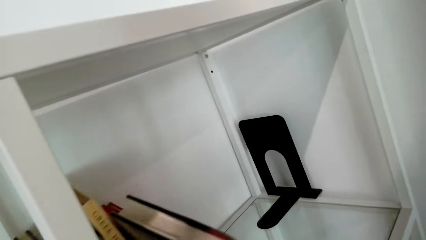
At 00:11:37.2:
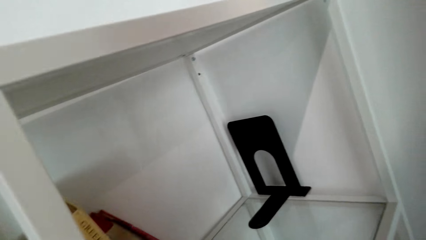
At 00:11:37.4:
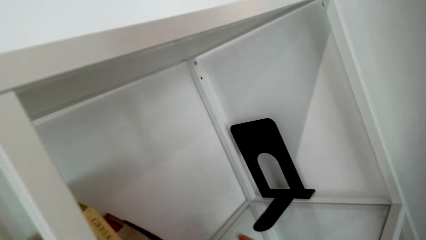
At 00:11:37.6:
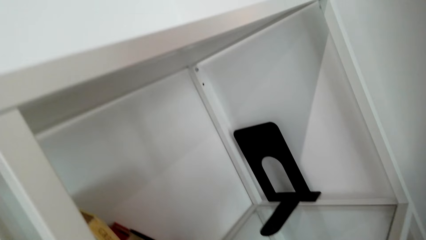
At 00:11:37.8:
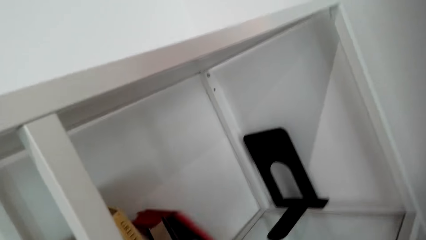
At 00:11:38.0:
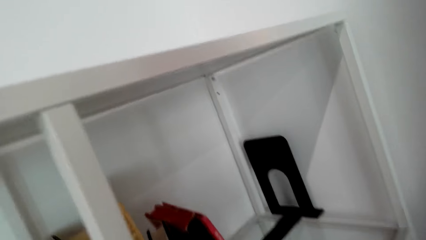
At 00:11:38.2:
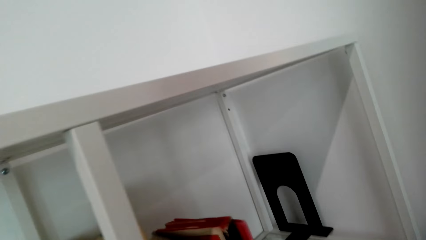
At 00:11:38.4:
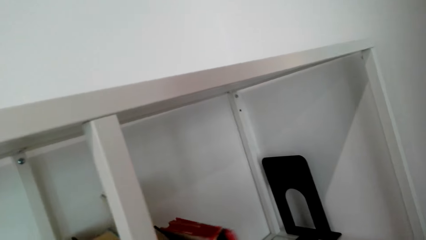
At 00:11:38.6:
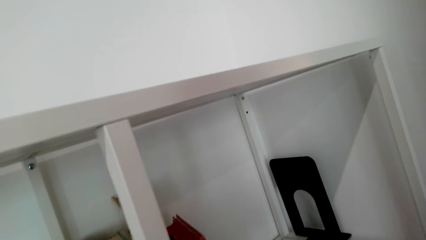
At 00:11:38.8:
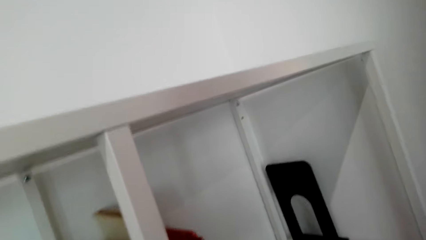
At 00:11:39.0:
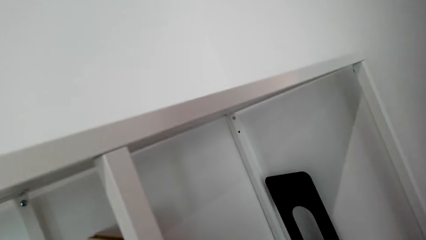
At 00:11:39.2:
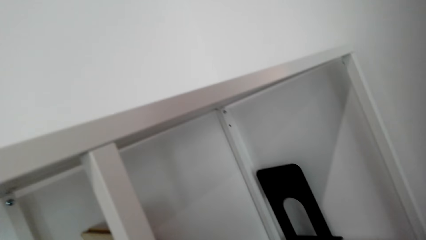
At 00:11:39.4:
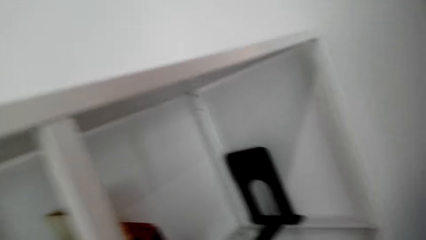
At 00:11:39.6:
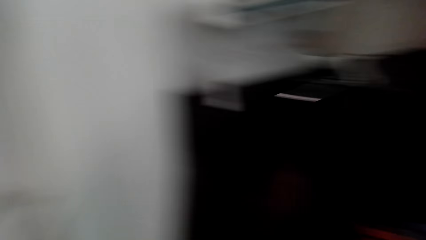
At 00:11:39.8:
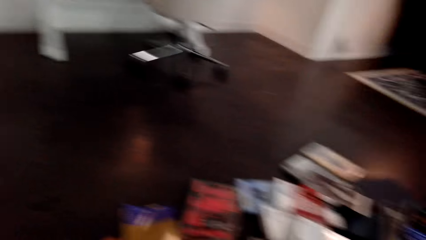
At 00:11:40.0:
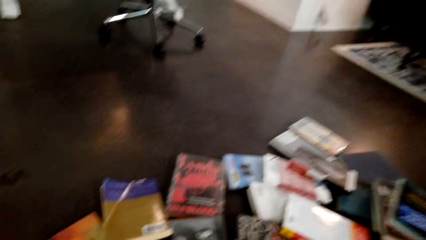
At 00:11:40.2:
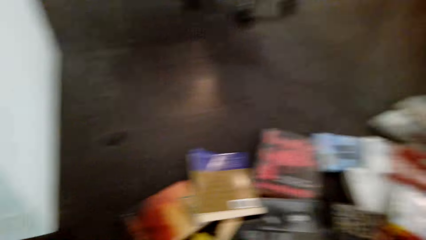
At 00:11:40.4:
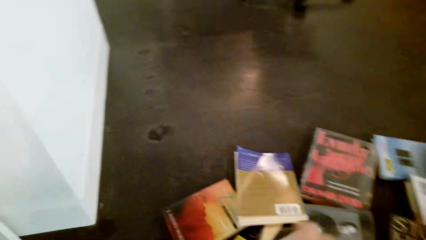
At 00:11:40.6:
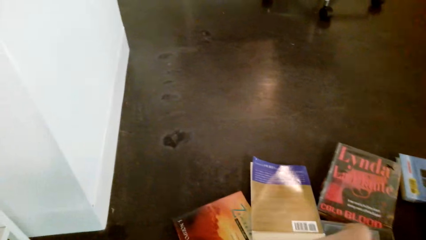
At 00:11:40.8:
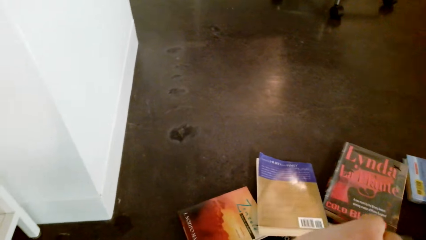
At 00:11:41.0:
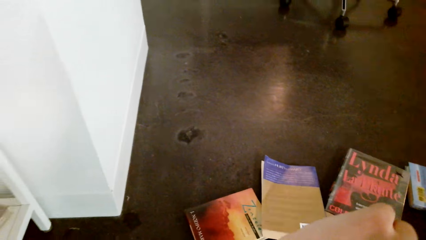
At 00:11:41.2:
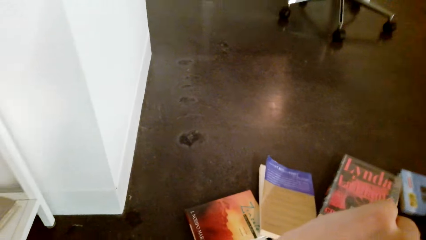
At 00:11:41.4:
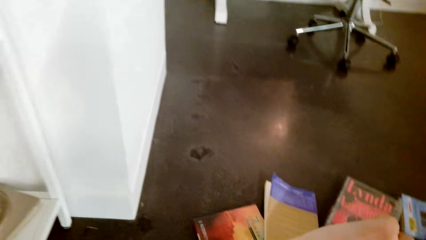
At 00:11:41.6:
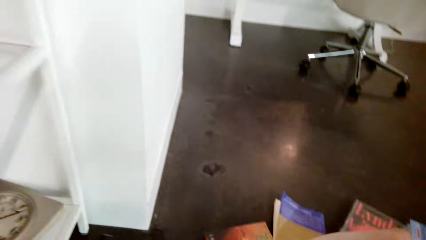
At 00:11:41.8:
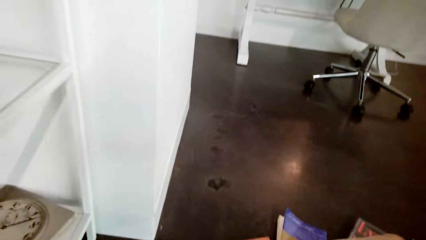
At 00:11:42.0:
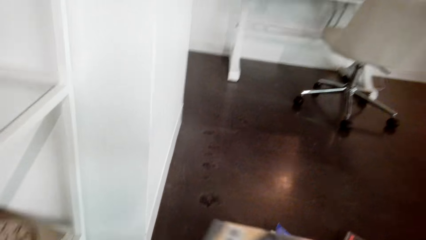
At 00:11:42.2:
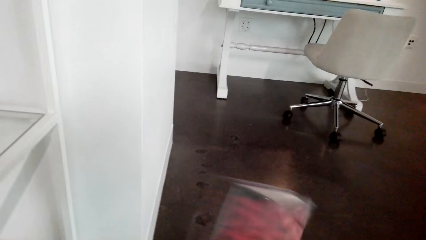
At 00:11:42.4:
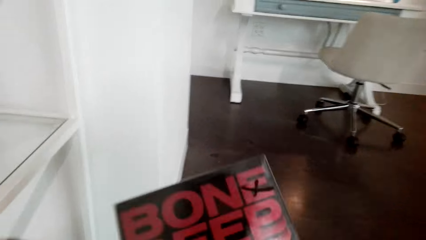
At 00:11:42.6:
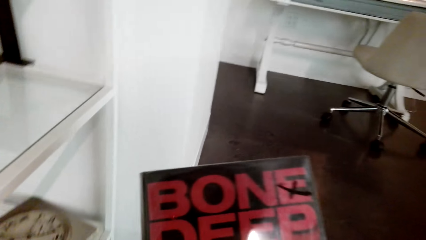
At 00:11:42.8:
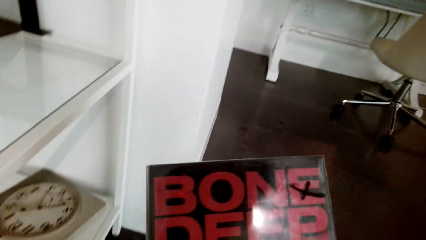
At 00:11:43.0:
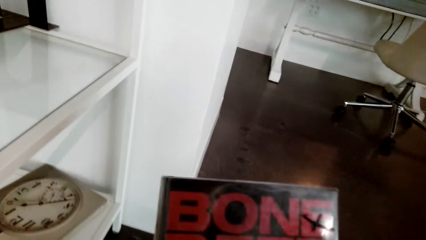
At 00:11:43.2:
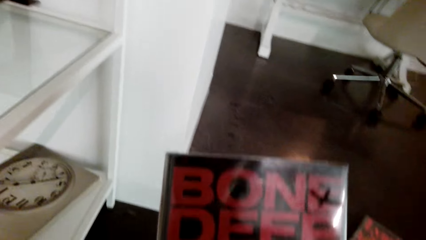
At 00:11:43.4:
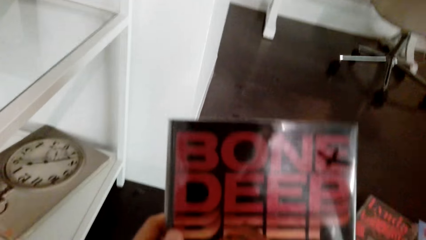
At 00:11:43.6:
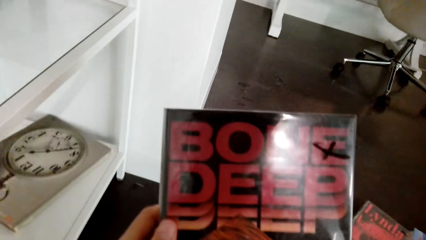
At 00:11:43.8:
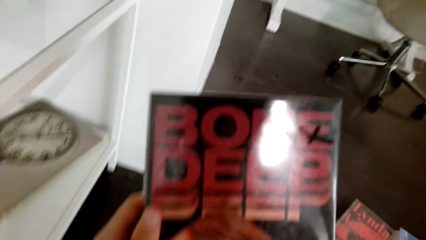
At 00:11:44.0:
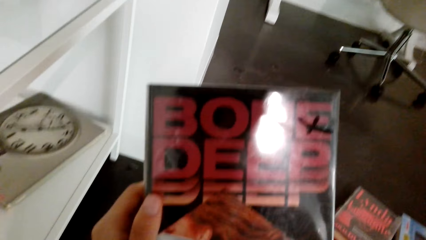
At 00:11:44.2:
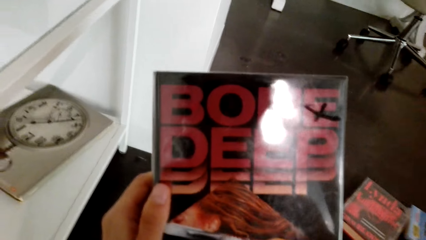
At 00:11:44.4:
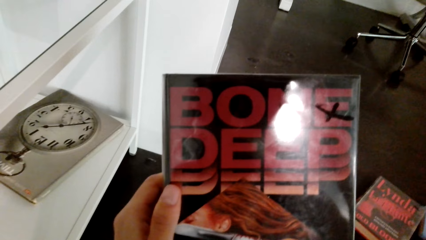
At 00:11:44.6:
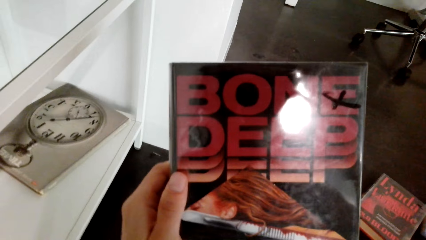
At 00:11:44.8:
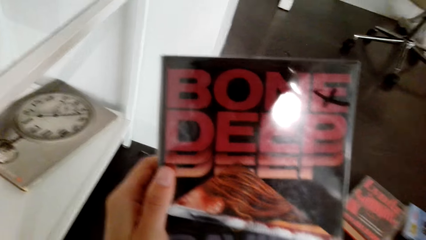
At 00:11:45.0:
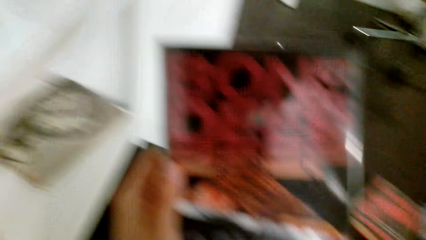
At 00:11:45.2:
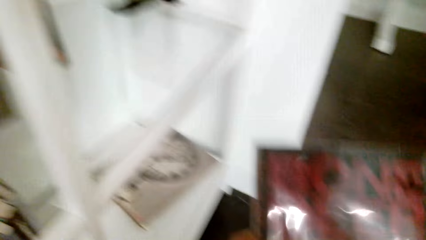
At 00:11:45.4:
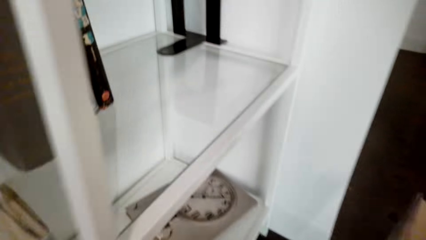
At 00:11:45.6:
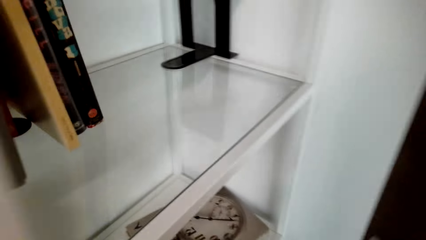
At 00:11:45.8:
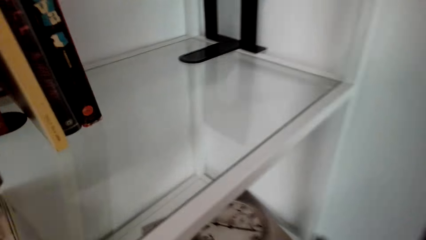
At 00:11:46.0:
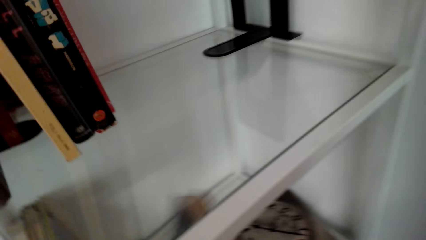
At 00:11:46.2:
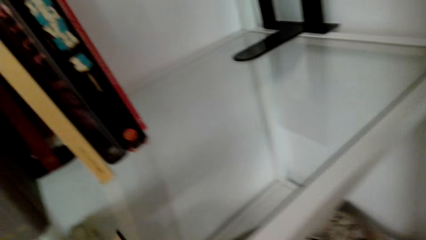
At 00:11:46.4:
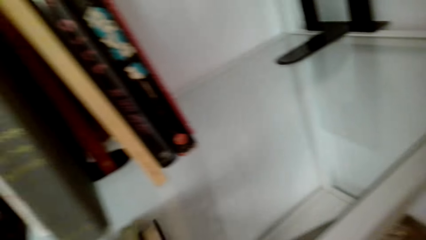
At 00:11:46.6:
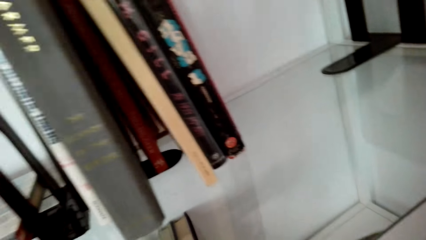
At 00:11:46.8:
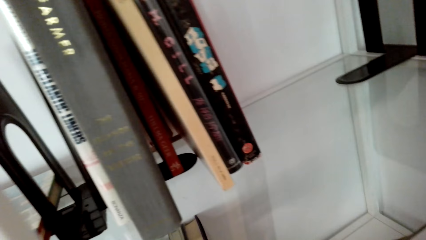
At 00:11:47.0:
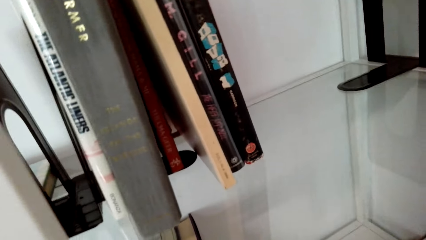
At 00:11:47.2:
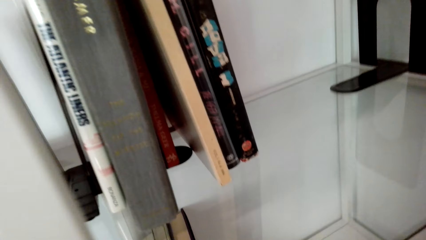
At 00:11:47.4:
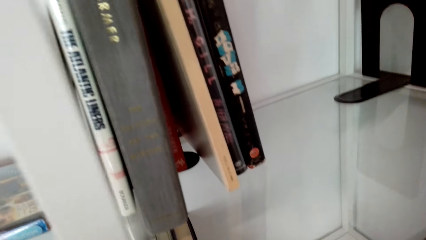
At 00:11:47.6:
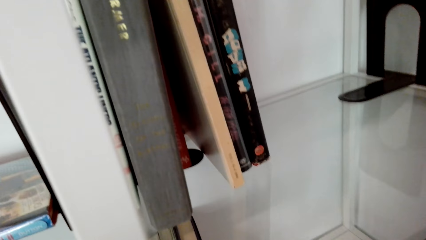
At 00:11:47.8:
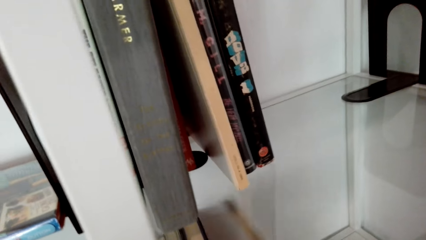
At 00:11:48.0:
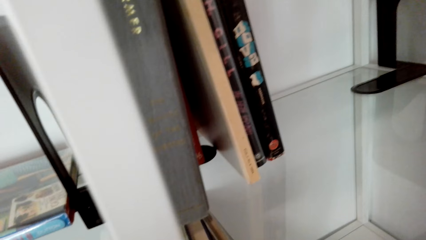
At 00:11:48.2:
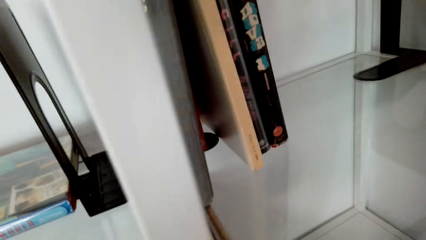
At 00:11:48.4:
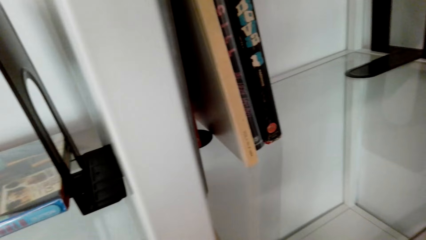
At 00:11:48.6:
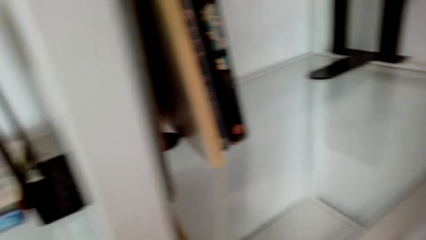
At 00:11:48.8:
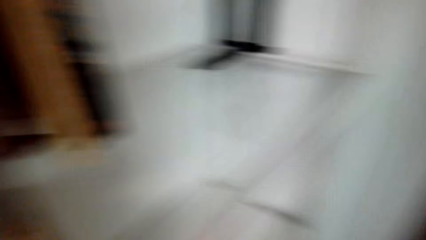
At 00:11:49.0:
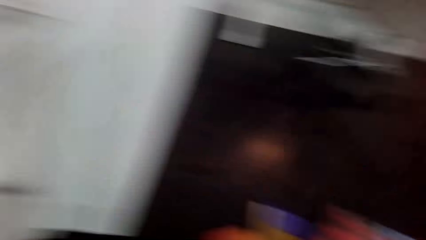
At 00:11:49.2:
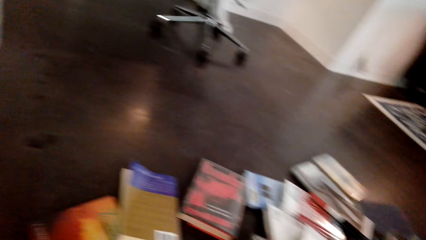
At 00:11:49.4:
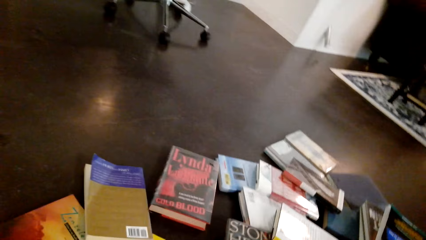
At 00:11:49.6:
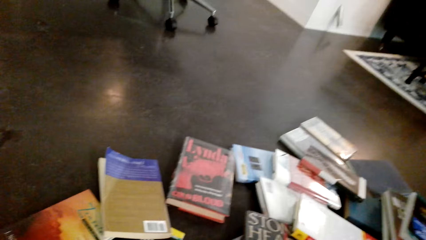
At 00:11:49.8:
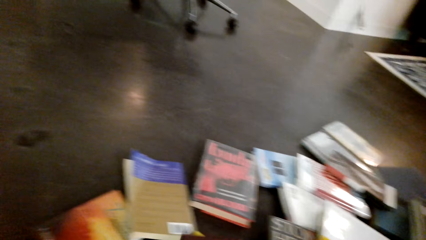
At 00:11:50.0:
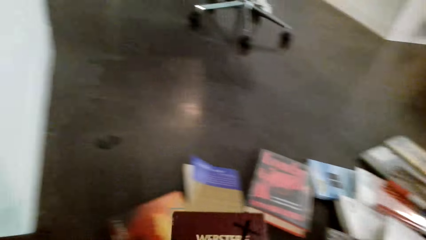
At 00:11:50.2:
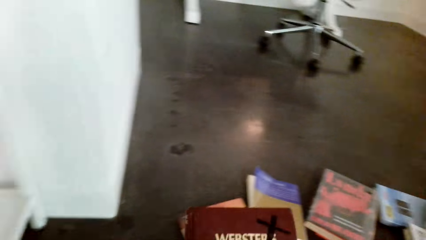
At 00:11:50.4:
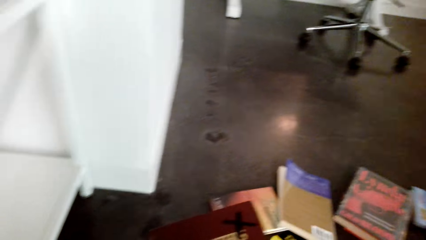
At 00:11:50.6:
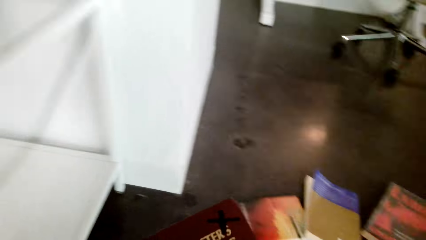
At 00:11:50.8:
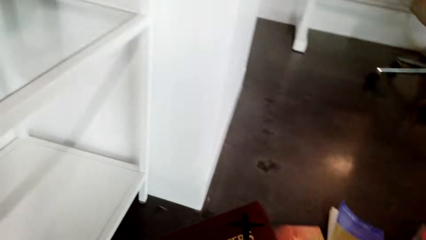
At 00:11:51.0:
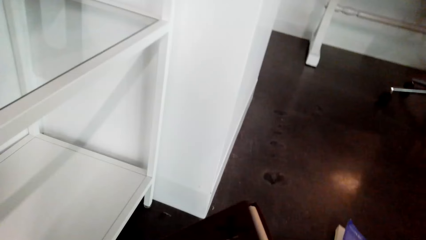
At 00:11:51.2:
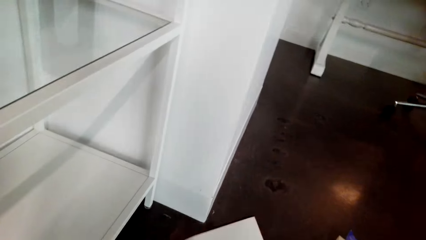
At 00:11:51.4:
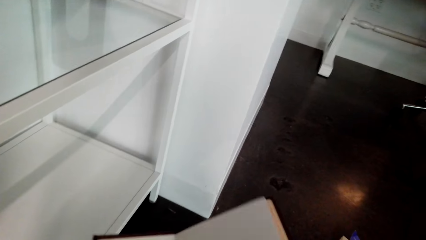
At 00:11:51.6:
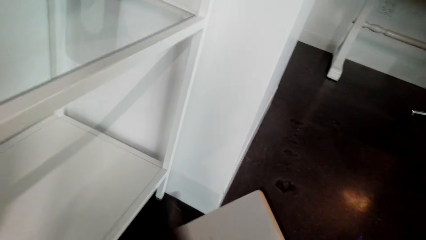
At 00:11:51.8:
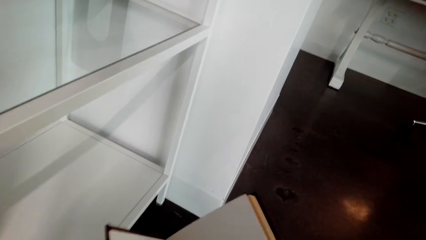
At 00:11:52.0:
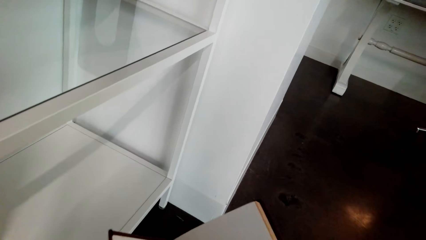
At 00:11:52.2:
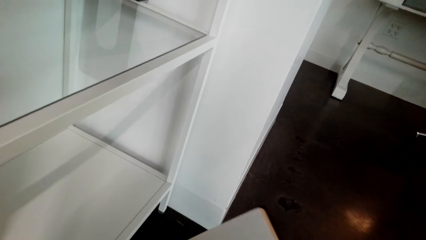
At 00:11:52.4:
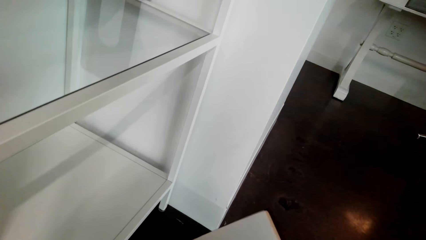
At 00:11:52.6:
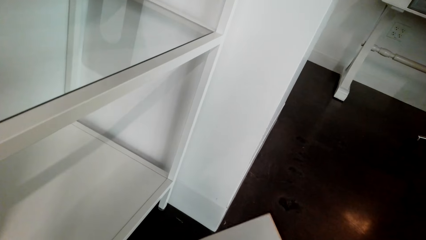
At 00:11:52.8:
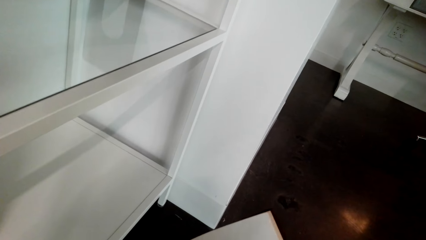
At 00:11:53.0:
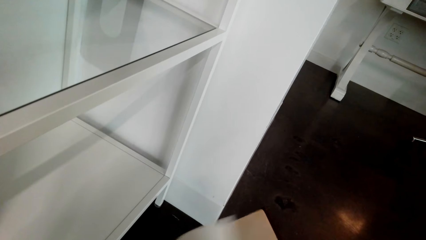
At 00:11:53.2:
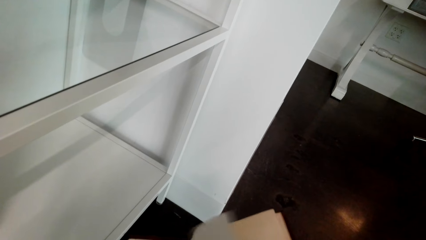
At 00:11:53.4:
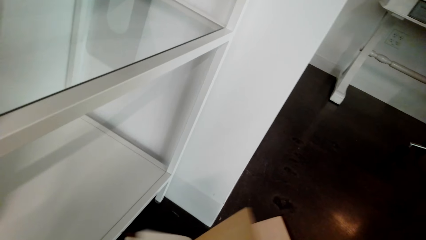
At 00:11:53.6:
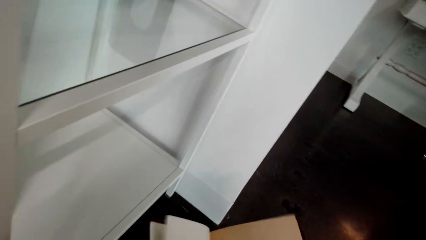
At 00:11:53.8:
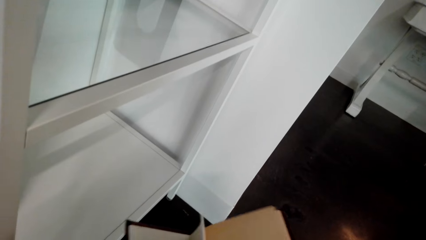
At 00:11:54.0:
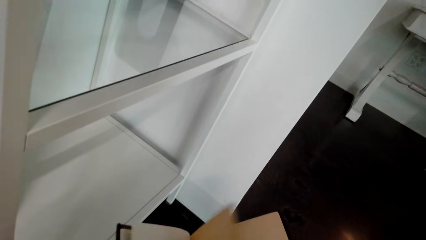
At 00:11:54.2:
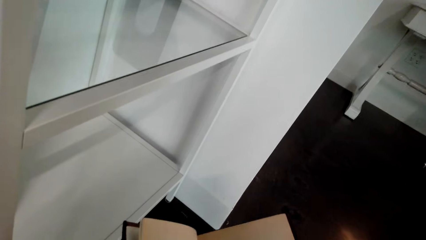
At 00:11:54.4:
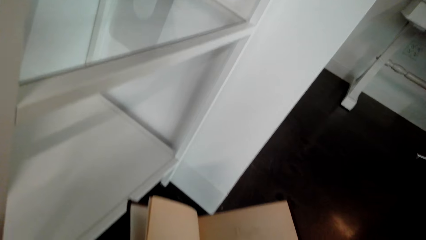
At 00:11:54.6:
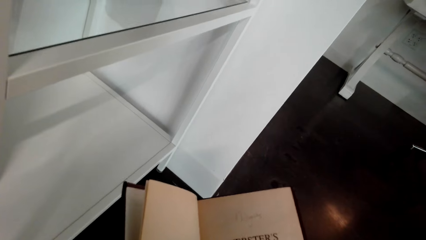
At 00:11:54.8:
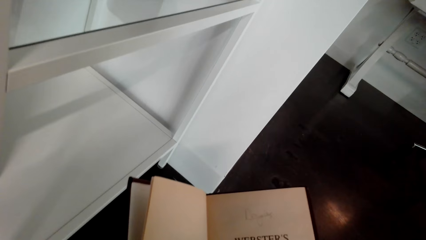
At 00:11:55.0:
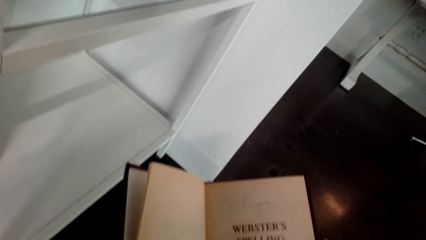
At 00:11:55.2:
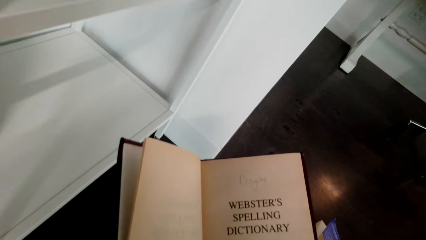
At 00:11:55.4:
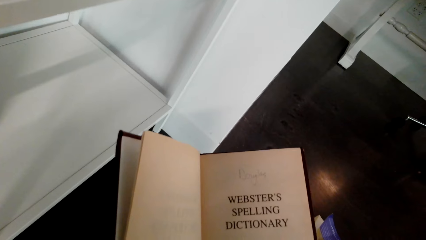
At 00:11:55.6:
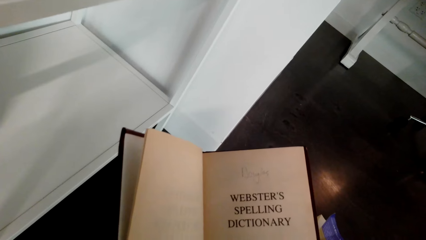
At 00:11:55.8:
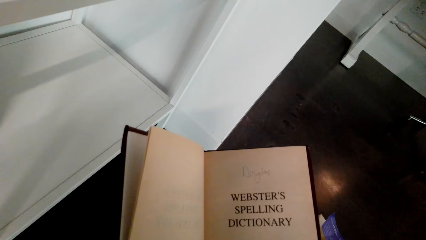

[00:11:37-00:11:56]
The camera wearer holds a book. They look at the book. They place the book on the shelf. They hold a book. They peruse the book.
